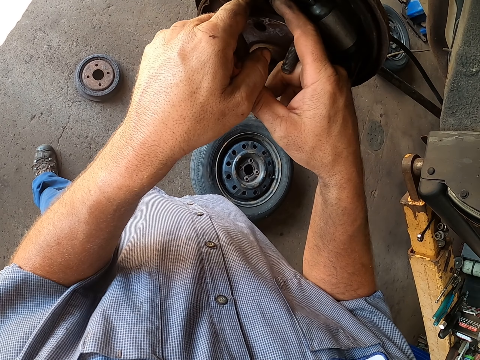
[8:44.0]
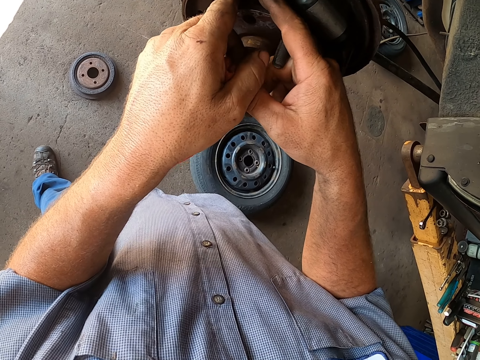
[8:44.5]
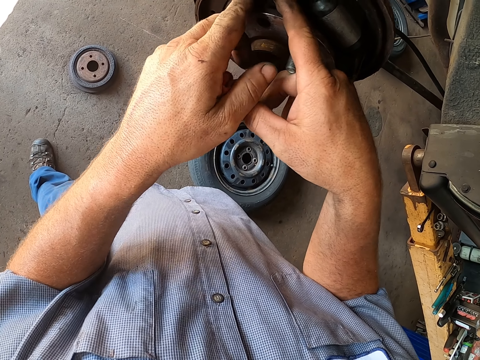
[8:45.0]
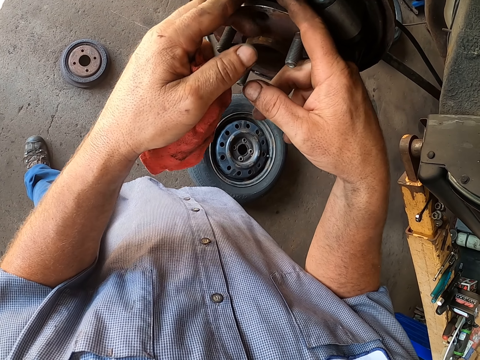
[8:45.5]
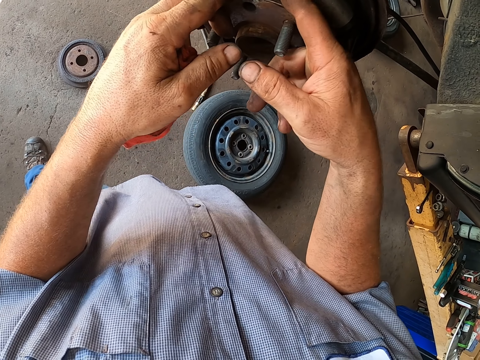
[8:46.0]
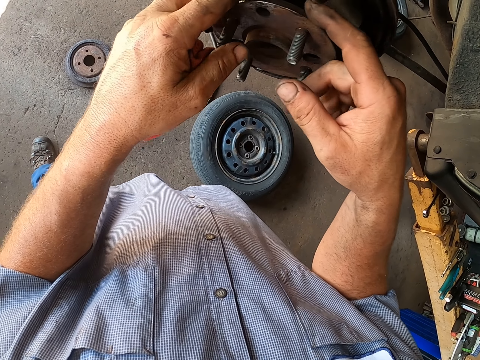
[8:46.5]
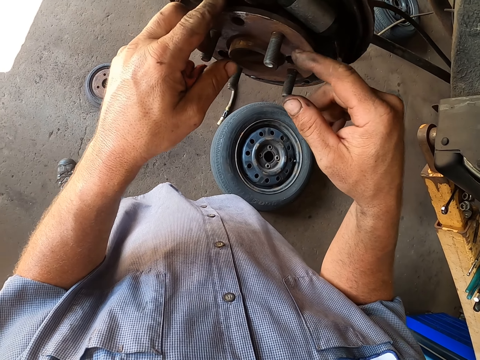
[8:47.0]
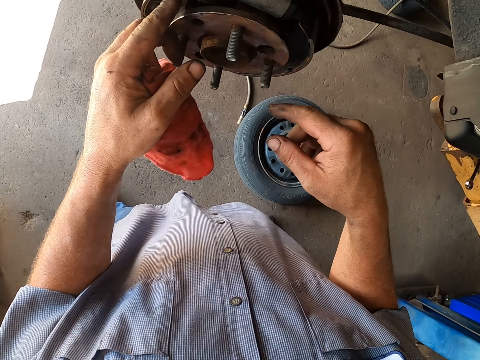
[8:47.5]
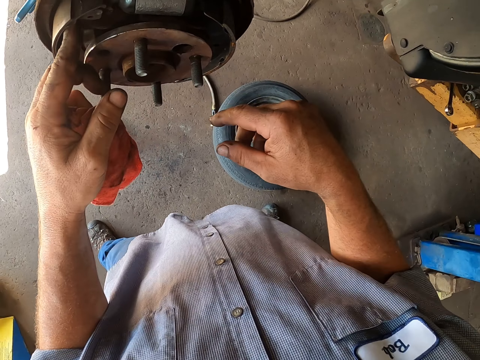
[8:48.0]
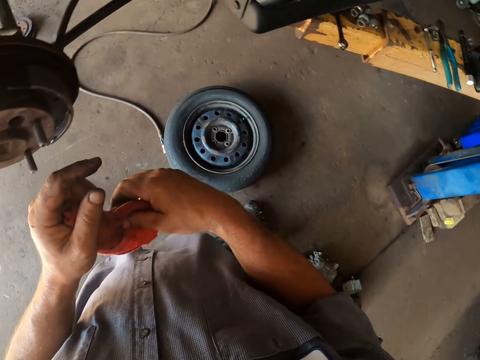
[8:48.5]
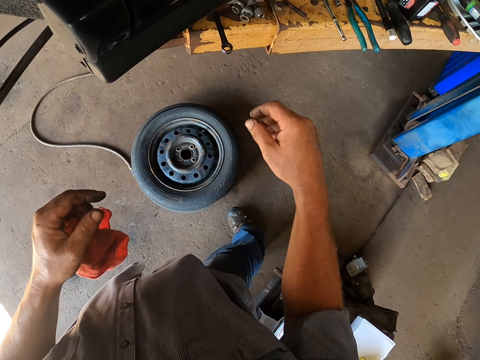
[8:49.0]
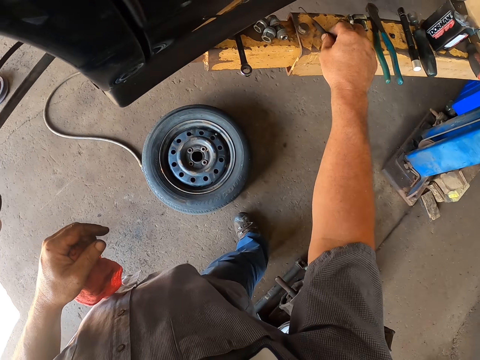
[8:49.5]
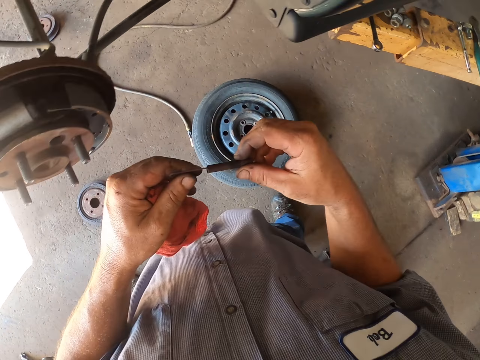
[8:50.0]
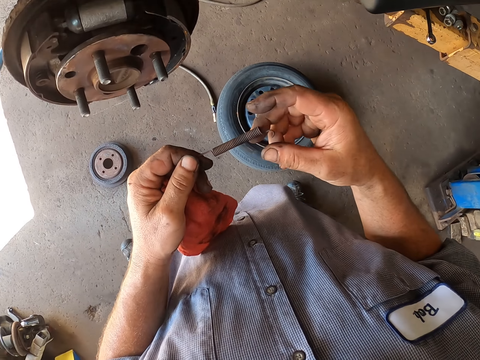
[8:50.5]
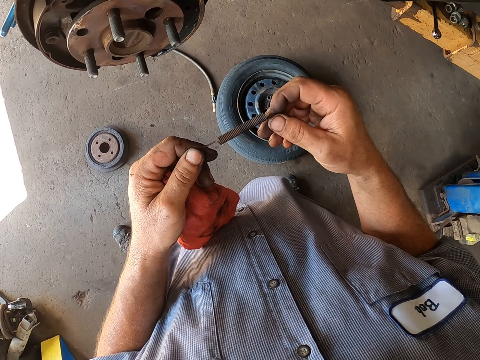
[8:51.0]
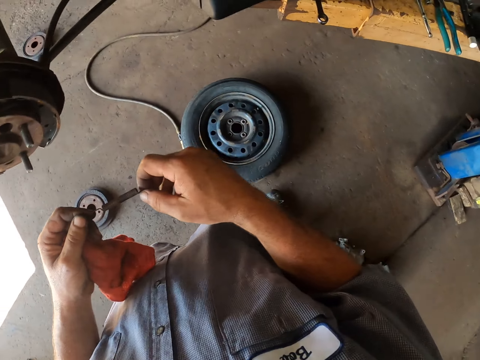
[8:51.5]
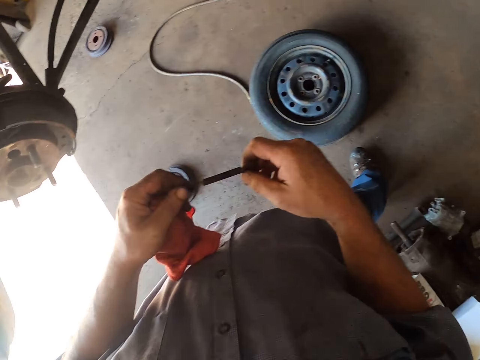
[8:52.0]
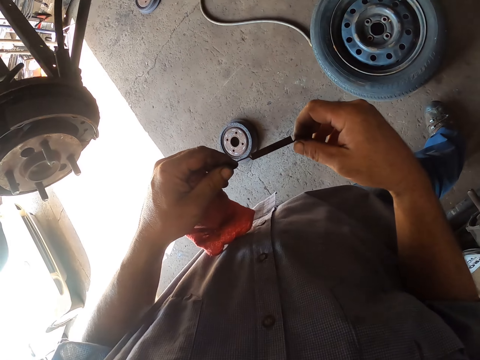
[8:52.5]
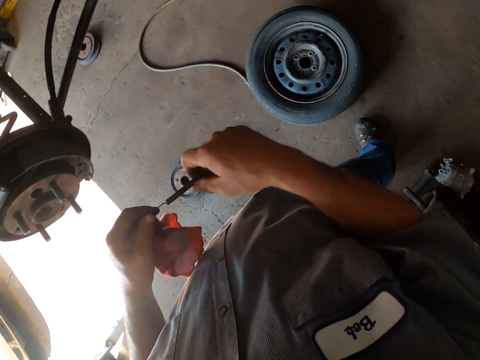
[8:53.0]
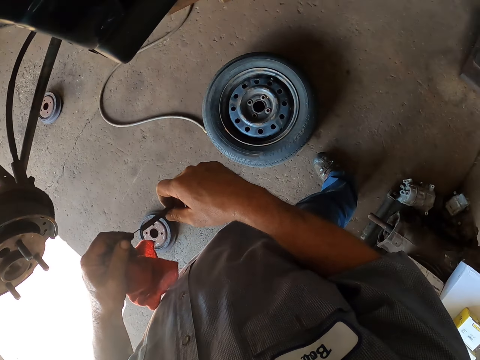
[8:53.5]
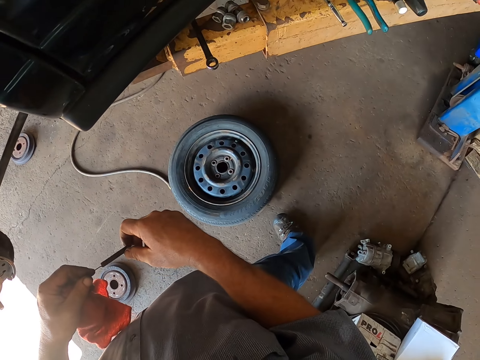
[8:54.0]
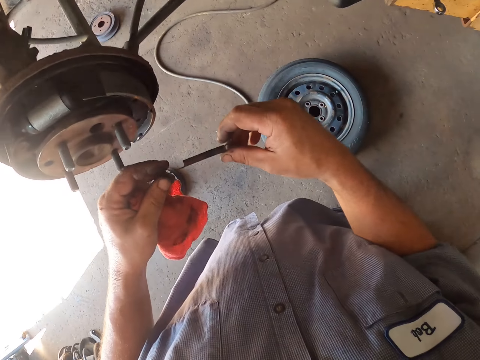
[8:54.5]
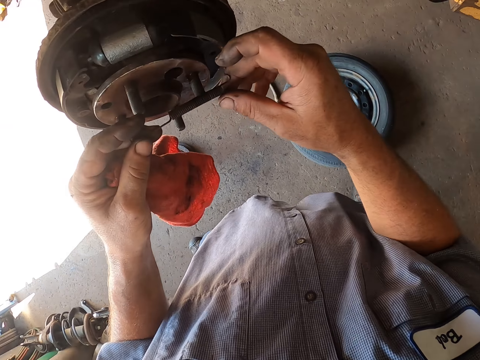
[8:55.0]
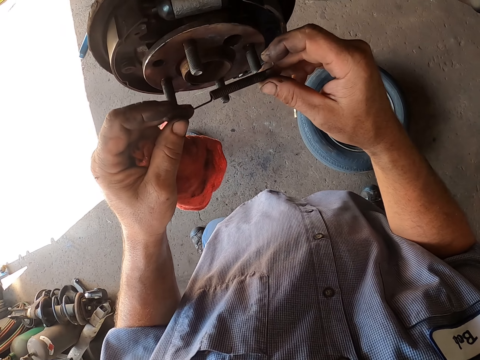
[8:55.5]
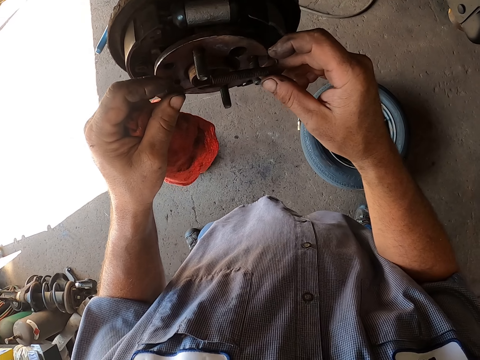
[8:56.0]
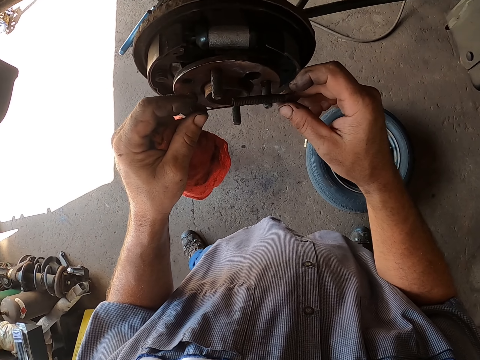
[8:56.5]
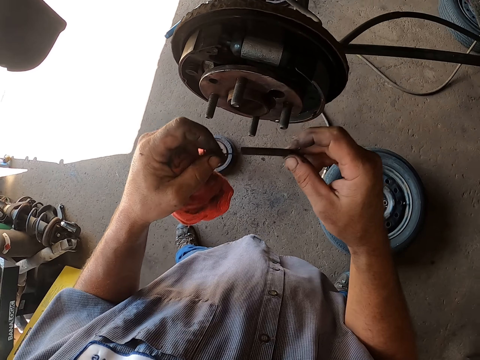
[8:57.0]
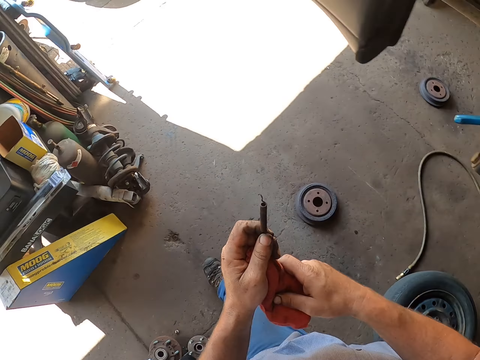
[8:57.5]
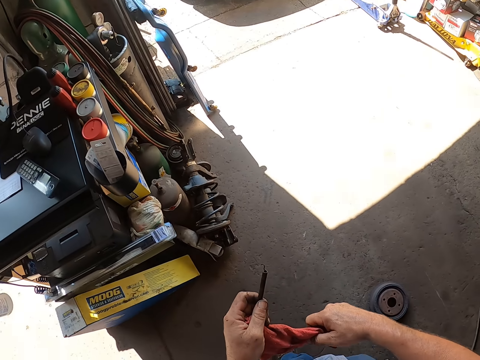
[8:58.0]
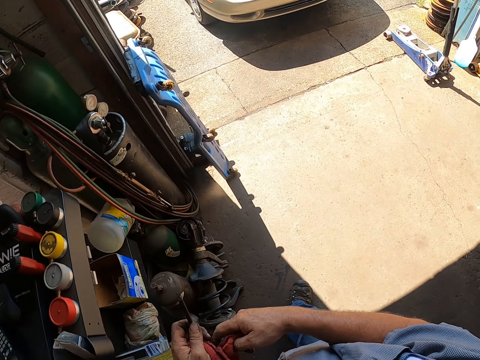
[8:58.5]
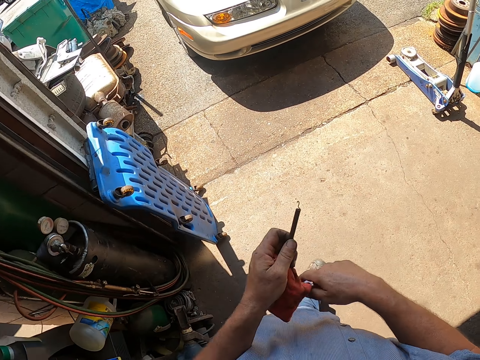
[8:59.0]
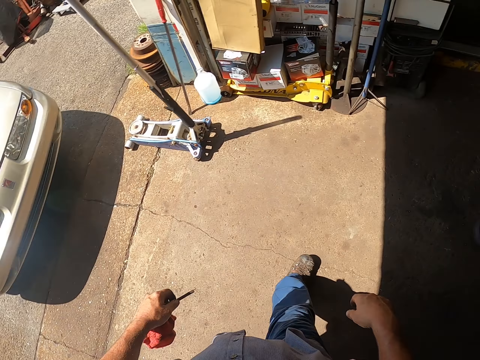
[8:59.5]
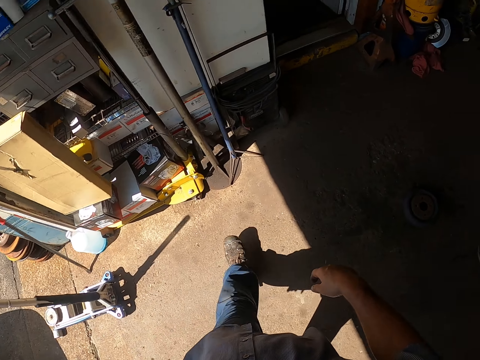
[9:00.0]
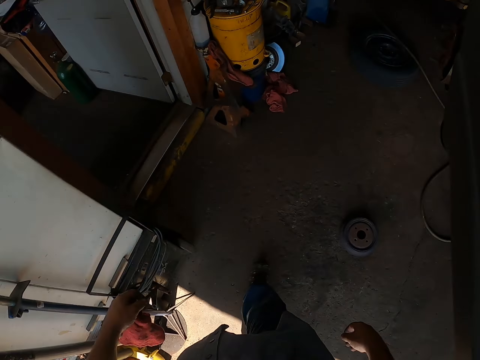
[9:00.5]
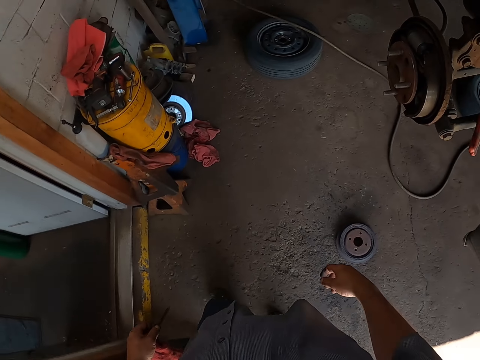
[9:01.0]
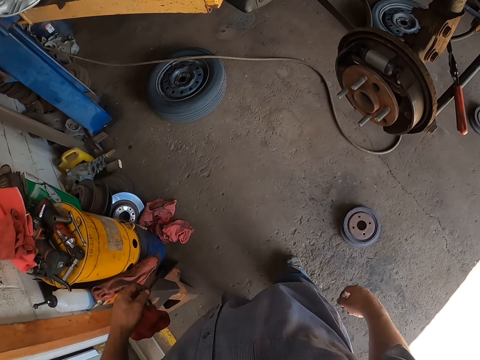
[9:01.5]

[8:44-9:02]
The camera wearer looks around the garage. They pick up something. They check something. They look around the garage. They fit something on the wheel hub. They check something. They walk around the garage. They wipe their hand. They walk around the garage.

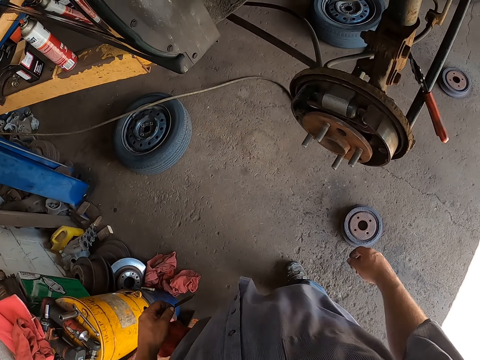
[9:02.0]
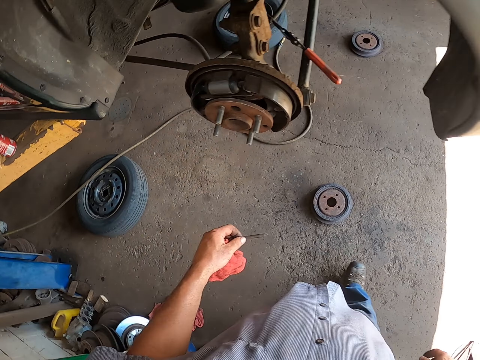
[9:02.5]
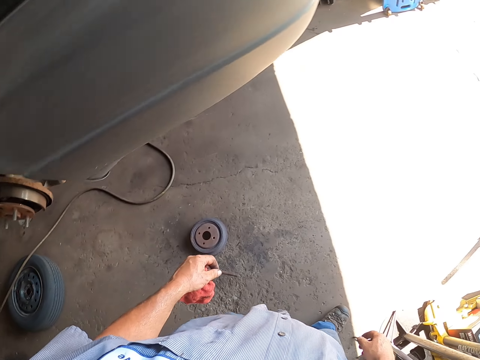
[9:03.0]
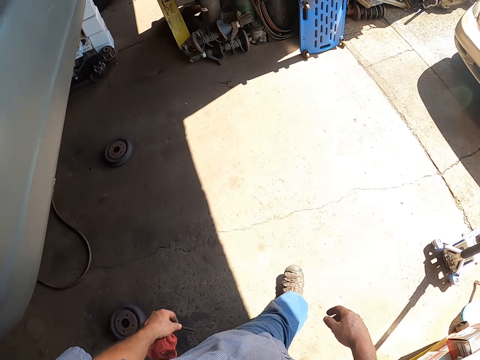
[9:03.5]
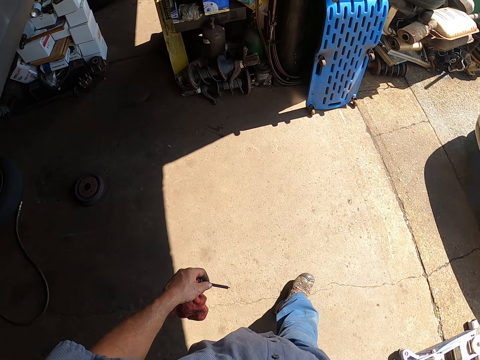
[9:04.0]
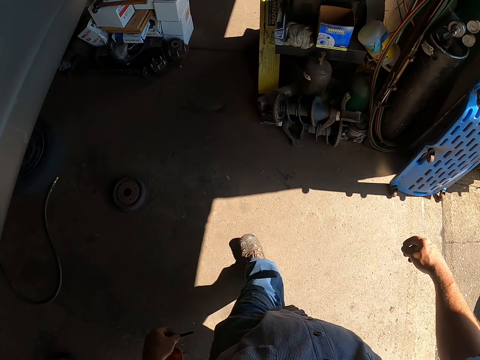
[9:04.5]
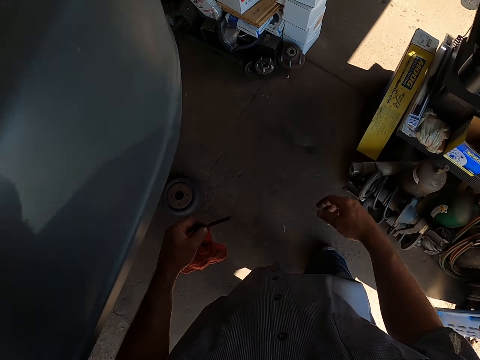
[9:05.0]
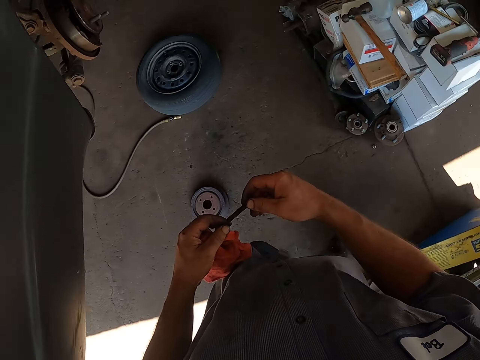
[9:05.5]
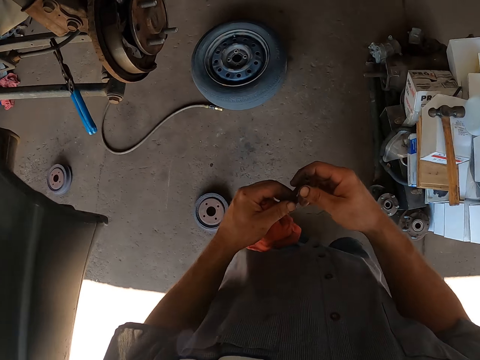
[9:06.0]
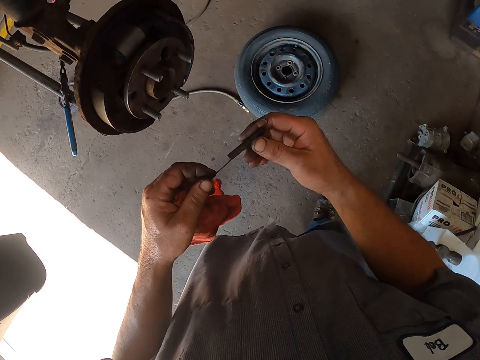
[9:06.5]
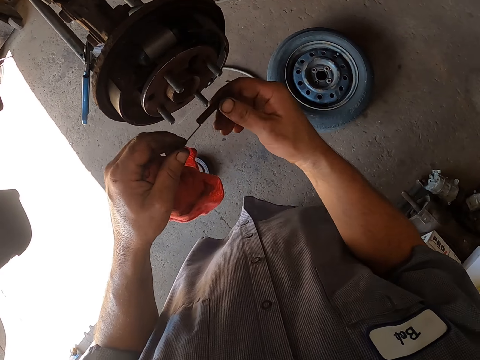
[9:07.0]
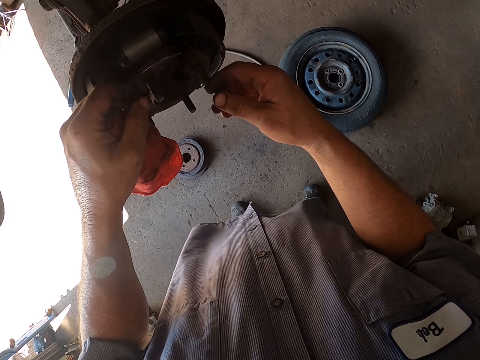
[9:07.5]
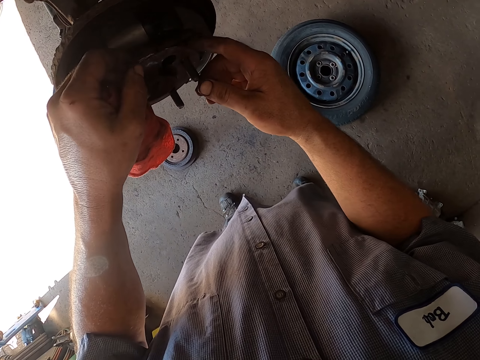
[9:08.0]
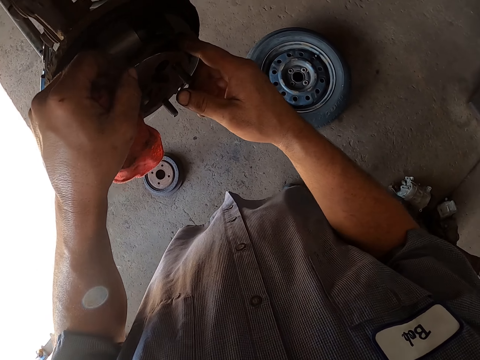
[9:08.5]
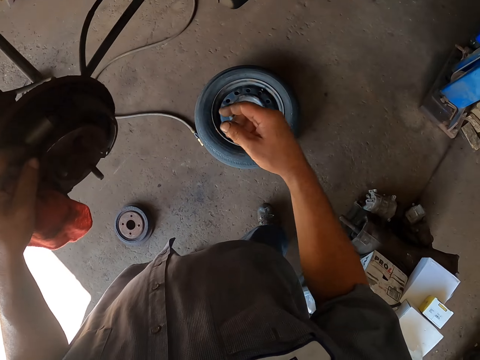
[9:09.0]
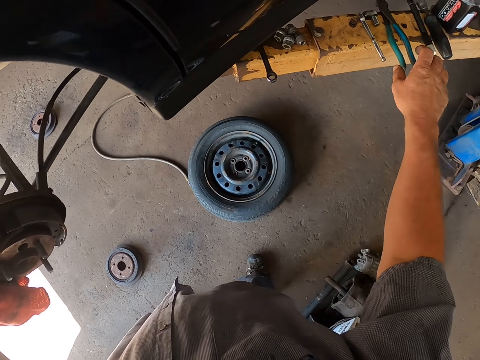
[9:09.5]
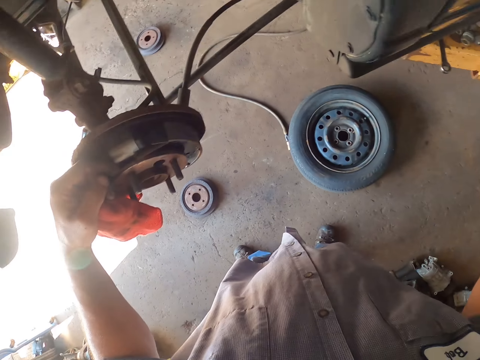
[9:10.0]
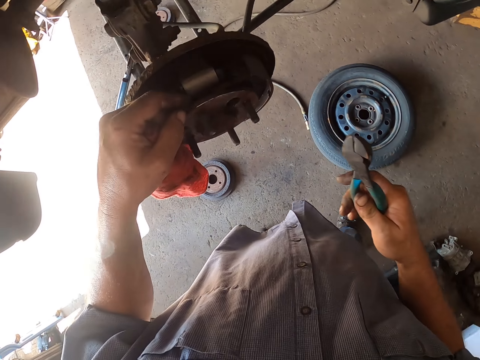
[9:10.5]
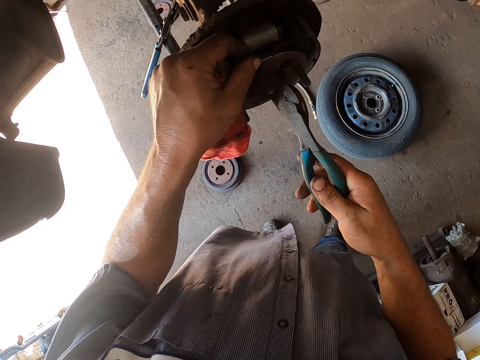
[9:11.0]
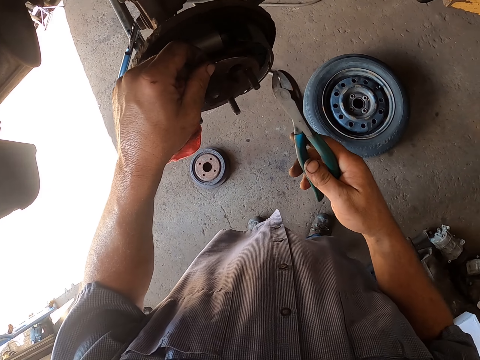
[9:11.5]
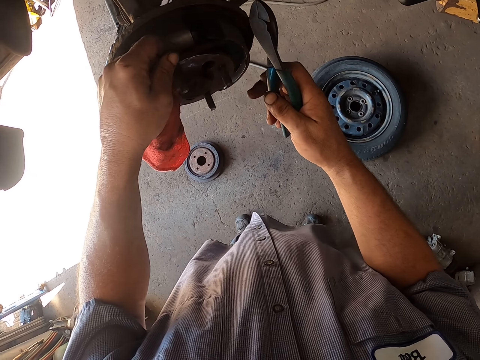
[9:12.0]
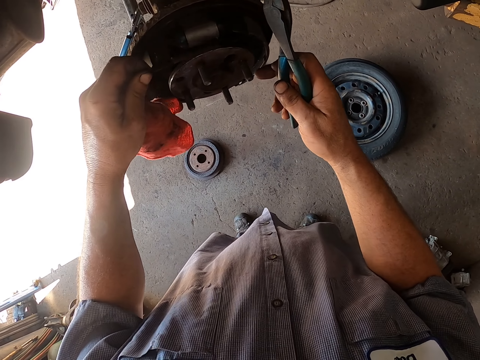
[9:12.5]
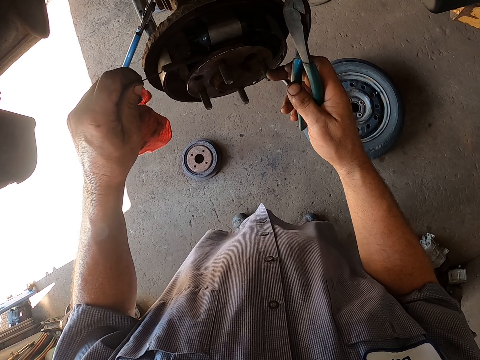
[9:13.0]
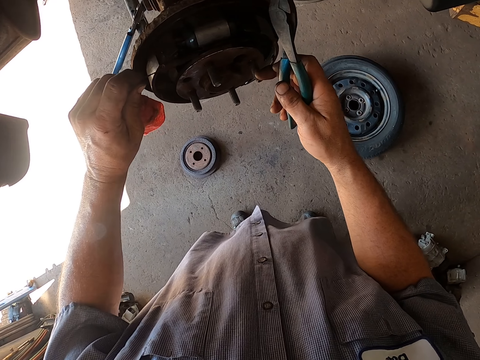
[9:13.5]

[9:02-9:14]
The camera wearer fits something on the wheel hub. They pick up the pliers. They place the wire in the wheel.
